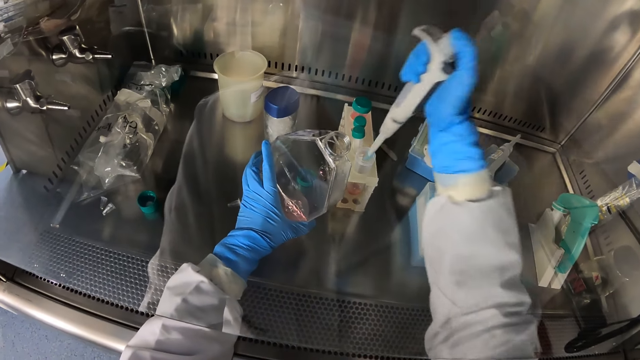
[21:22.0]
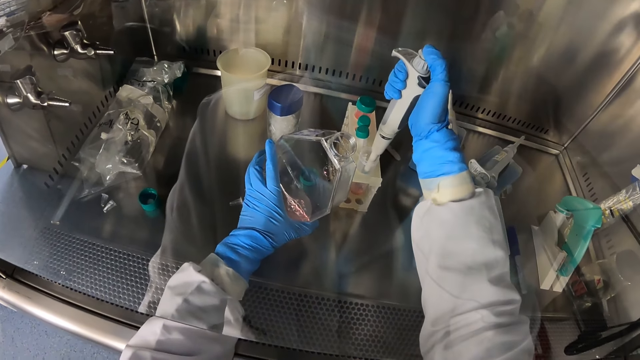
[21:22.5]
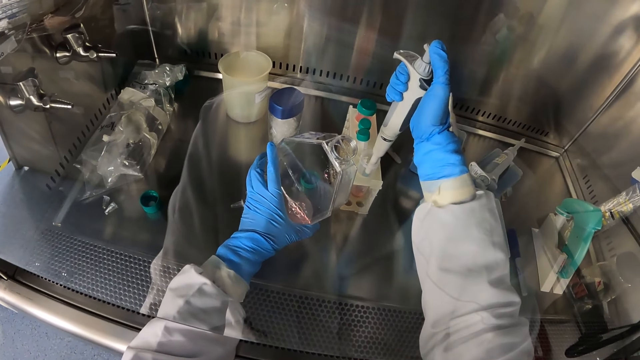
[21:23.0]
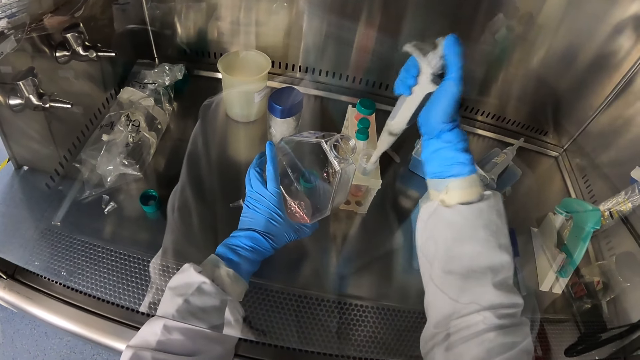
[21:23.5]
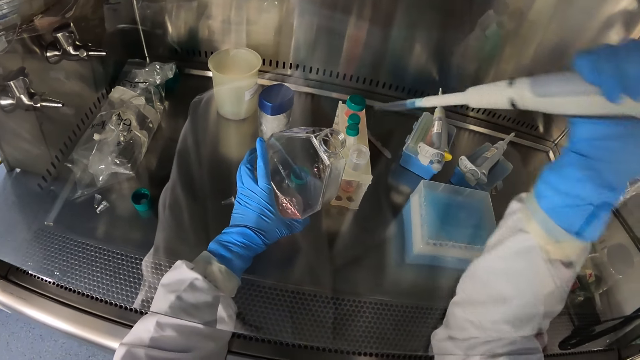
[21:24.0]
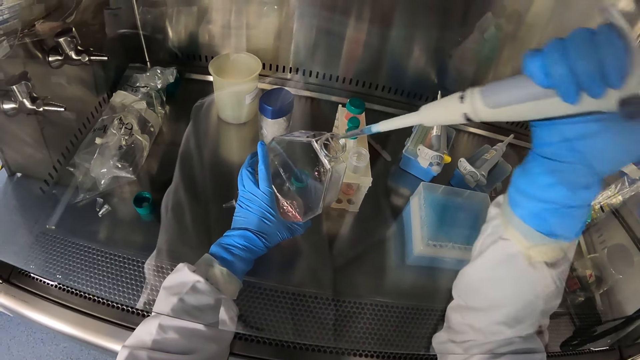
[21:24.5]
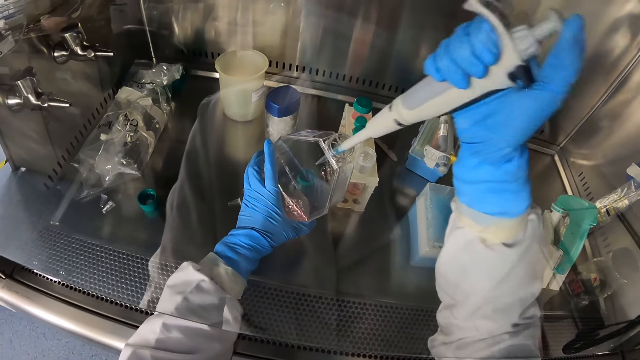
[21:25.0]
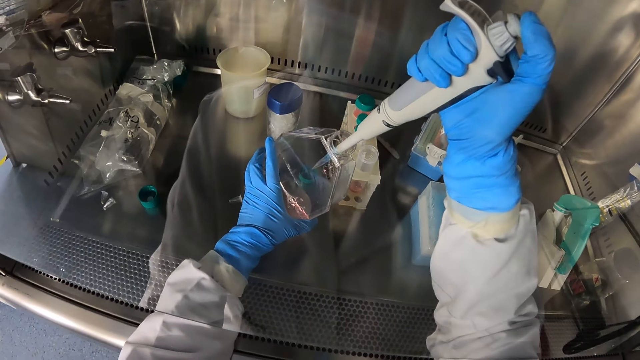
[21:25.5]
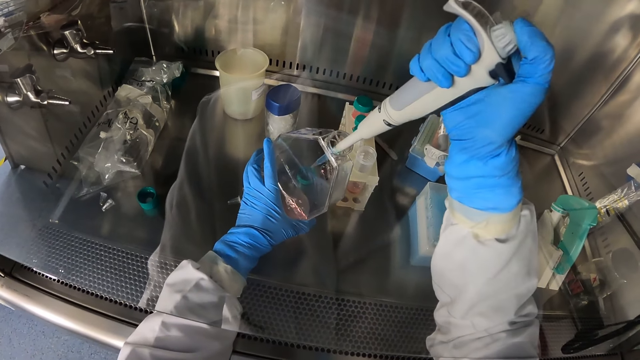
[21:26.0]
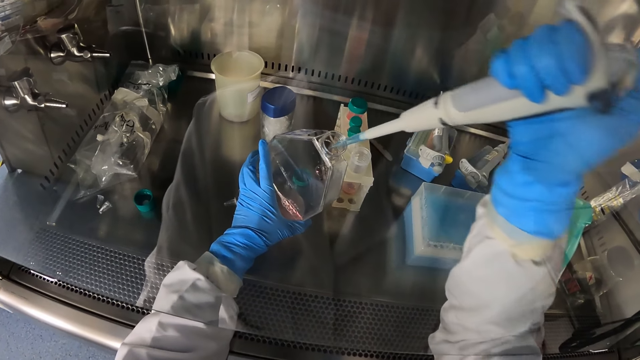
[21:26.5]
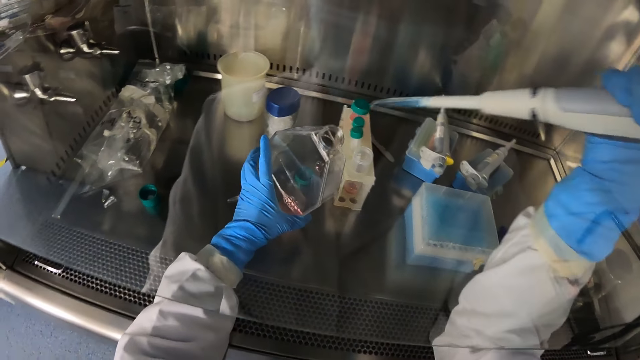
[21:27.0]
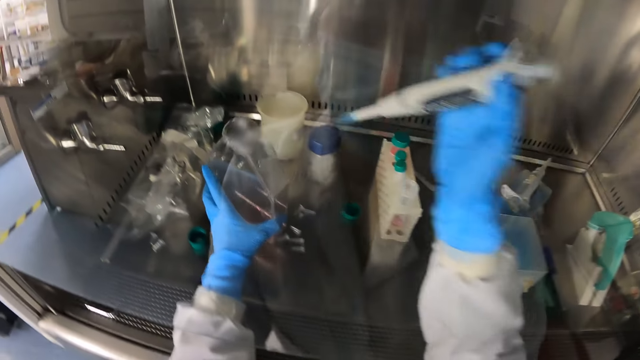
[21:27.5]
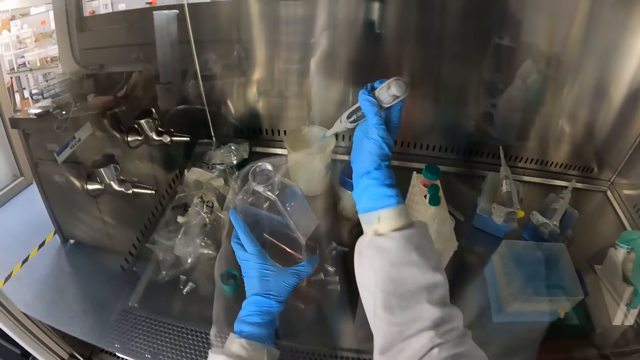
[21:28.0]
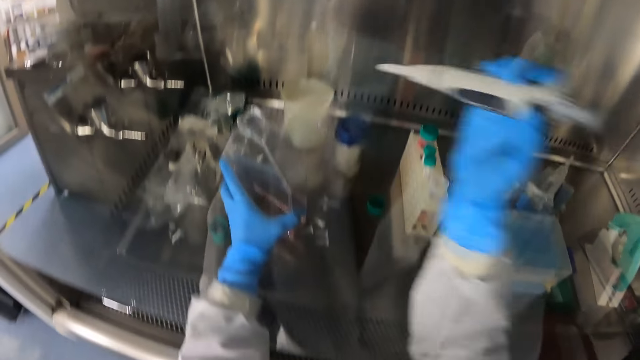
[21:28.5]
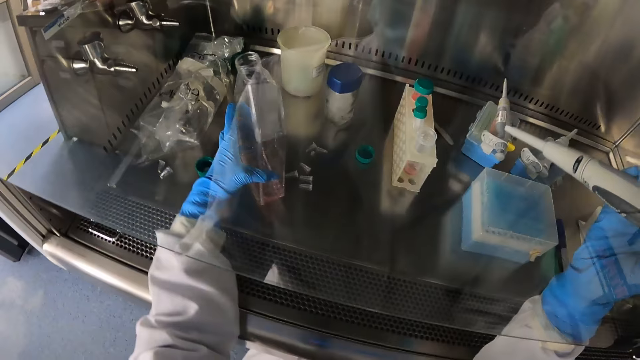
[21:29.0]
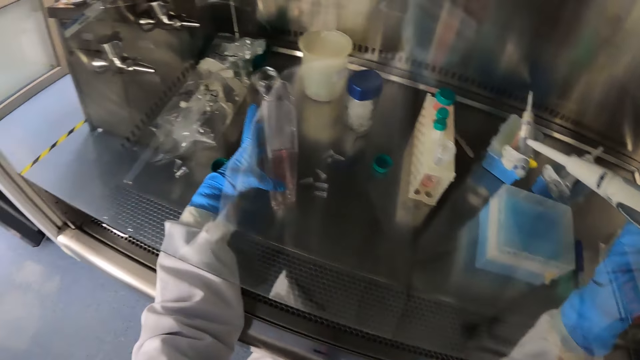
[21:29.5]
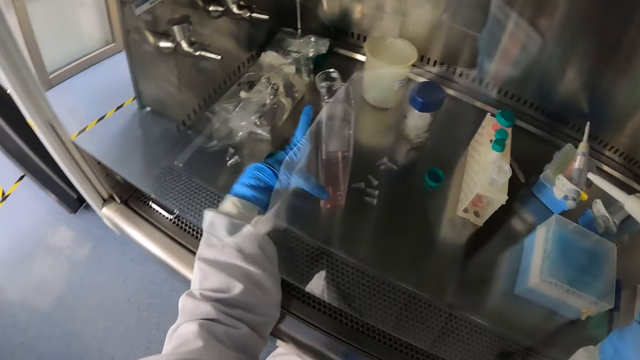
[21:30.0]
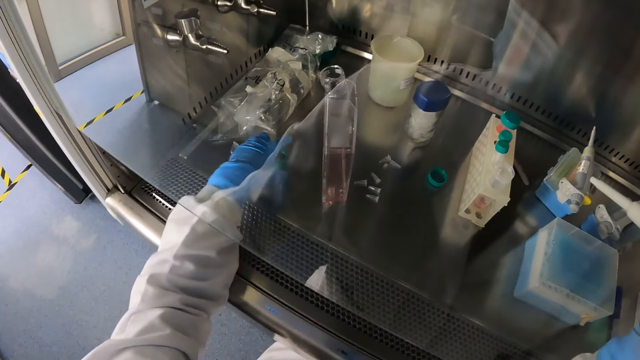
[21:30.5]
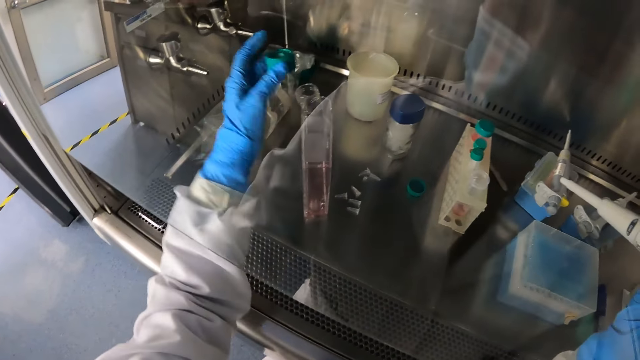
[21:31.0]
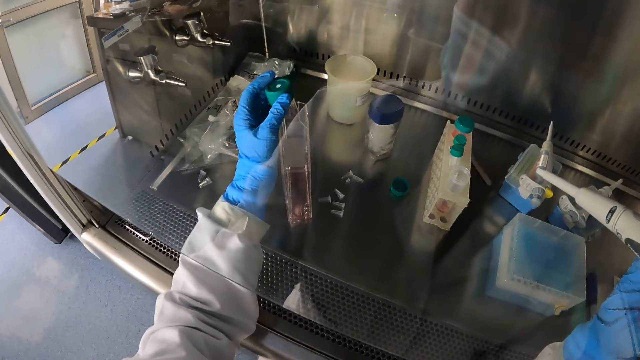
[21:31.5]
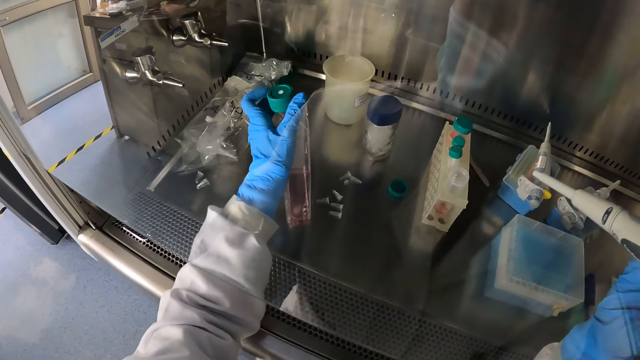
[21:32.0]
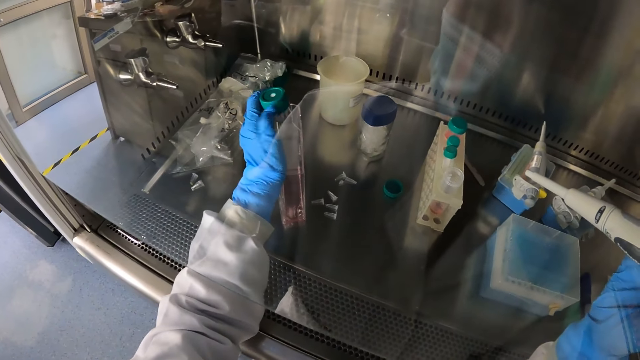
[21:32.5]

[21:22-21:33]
The camera wearer draws in chemical from the test tube in the rack into the pipette in his right hand. He pours the chemical in the pipette into the glass jar. He drops the disposable tip of the pipette into a beaker in the laminar air flow chamber. He directs the pipette towards a container. He drops the glass jar in the laminar air flow chamber. He picks up the lid of the glass jar from the laminar air flow chamber with his left hand. He covers the glass jar with the lid in his left hand.

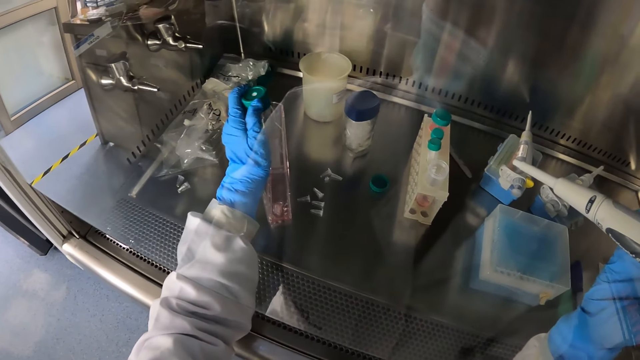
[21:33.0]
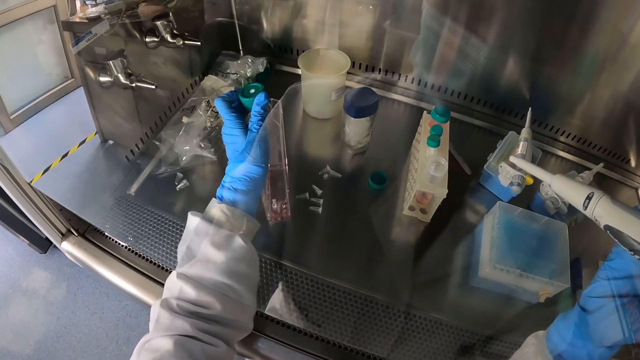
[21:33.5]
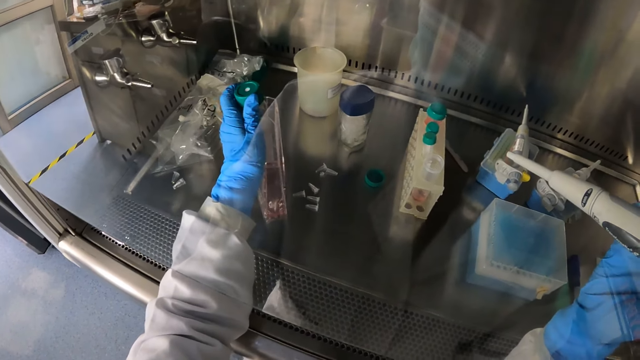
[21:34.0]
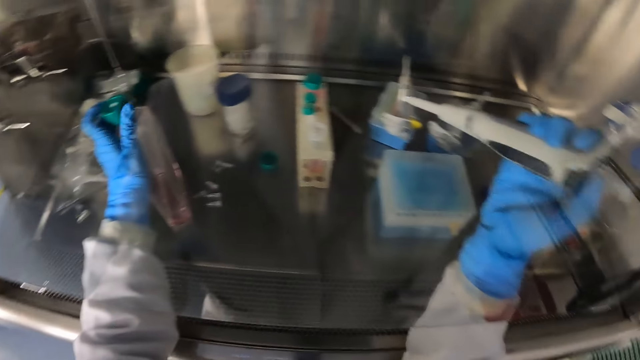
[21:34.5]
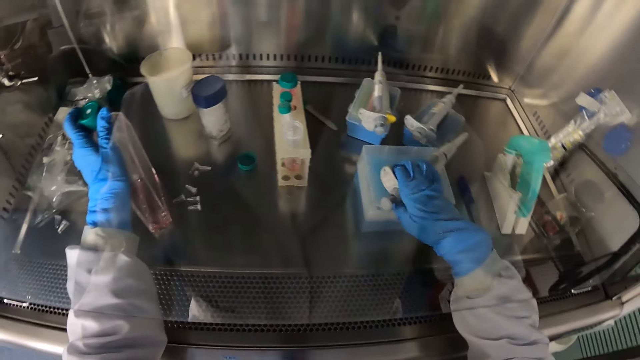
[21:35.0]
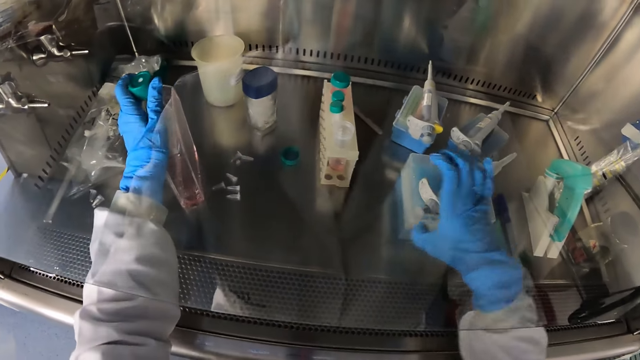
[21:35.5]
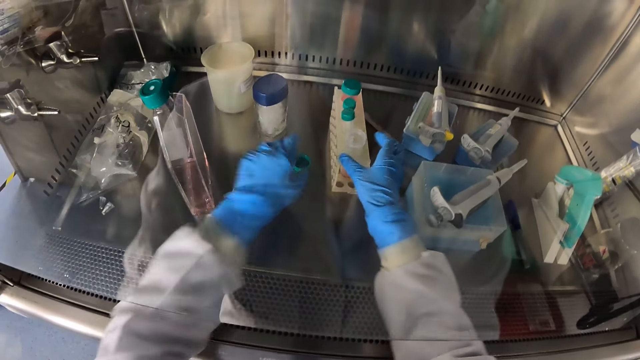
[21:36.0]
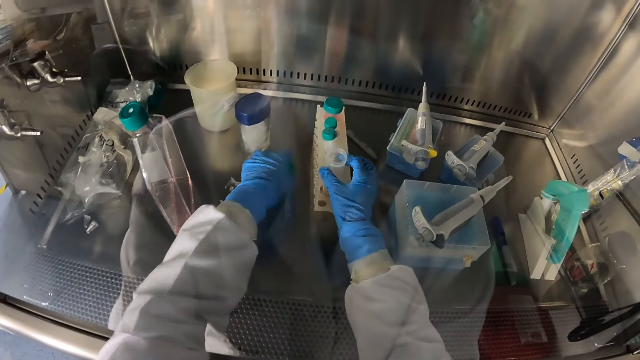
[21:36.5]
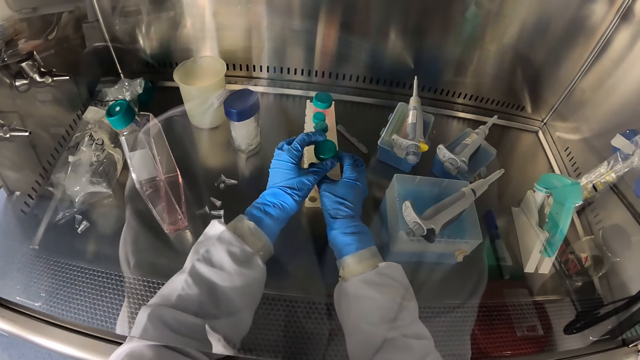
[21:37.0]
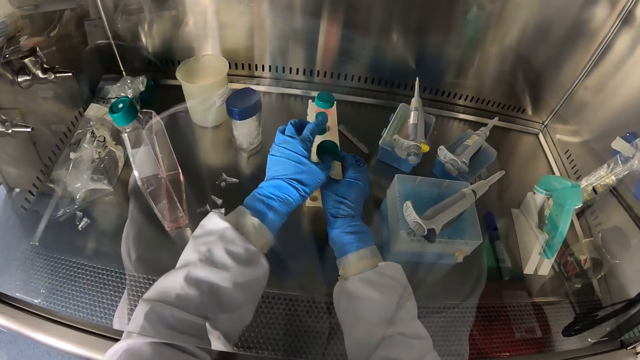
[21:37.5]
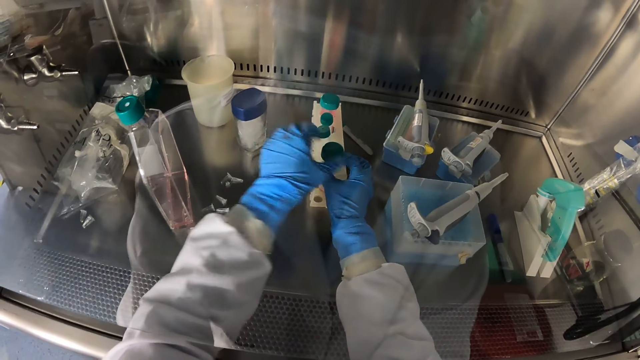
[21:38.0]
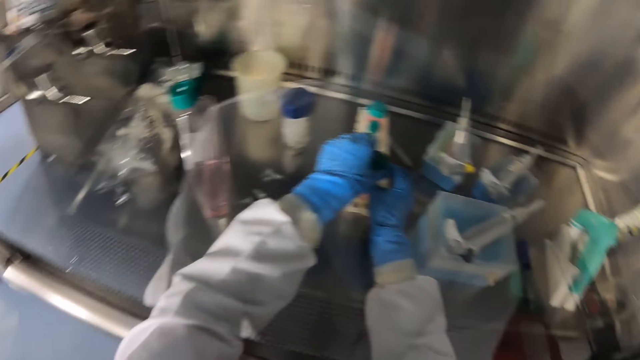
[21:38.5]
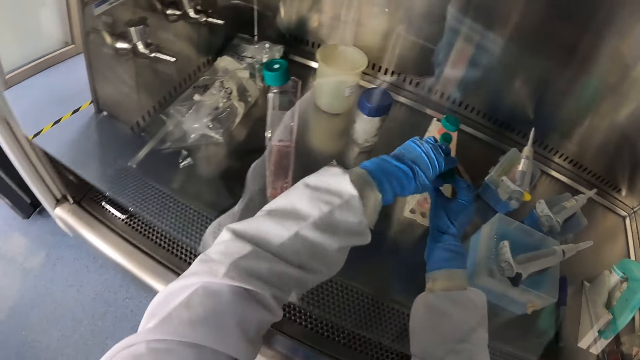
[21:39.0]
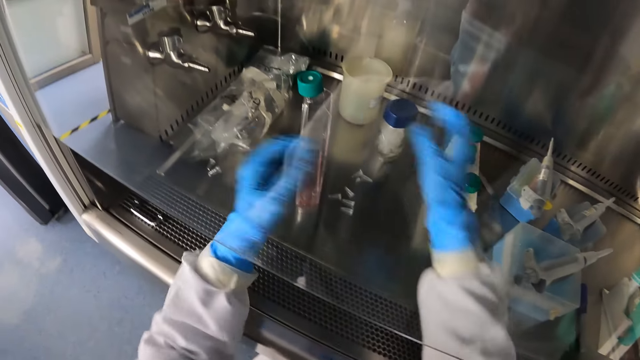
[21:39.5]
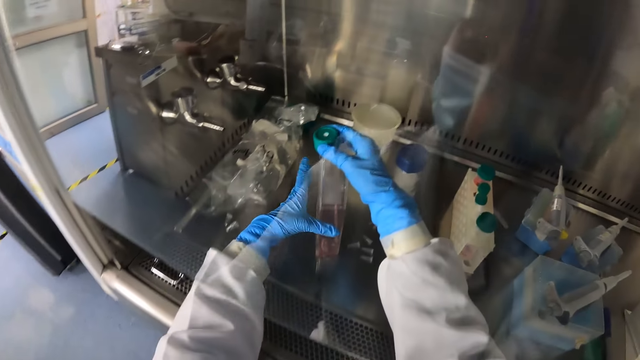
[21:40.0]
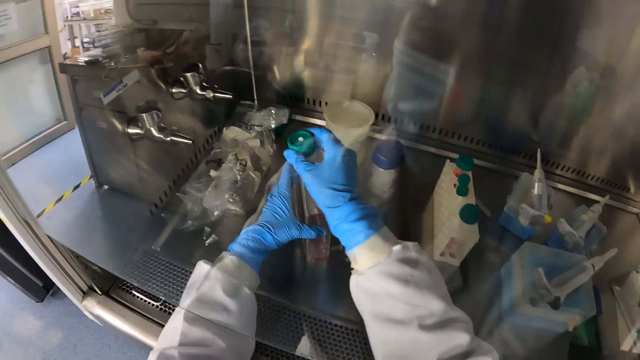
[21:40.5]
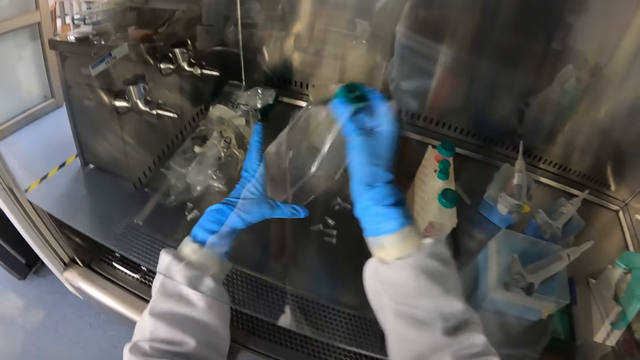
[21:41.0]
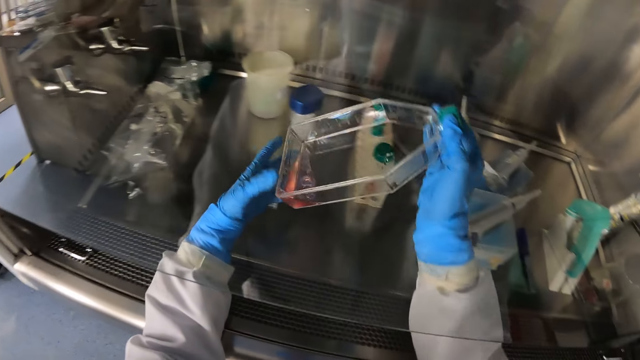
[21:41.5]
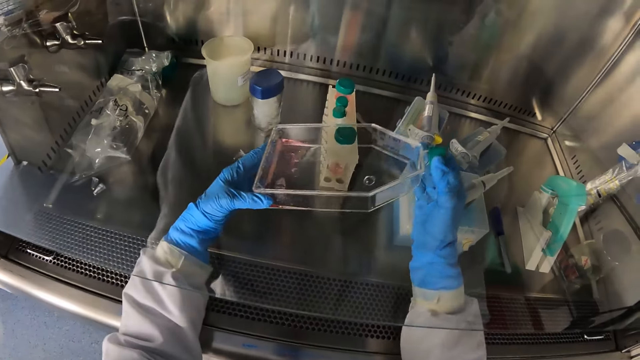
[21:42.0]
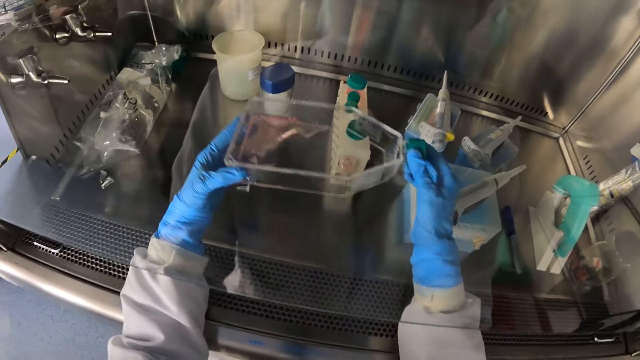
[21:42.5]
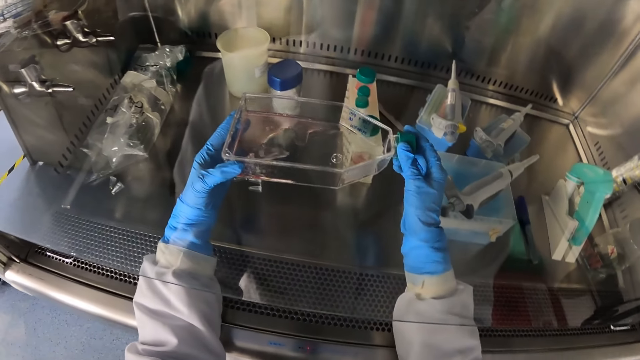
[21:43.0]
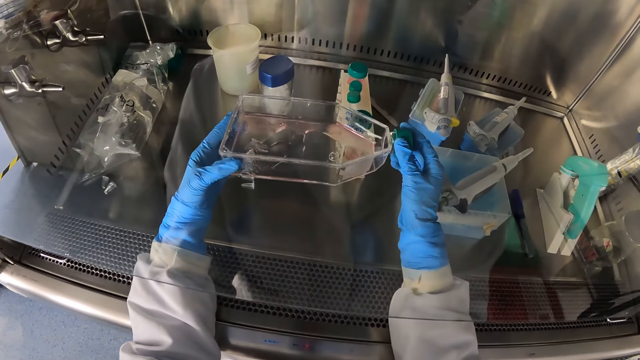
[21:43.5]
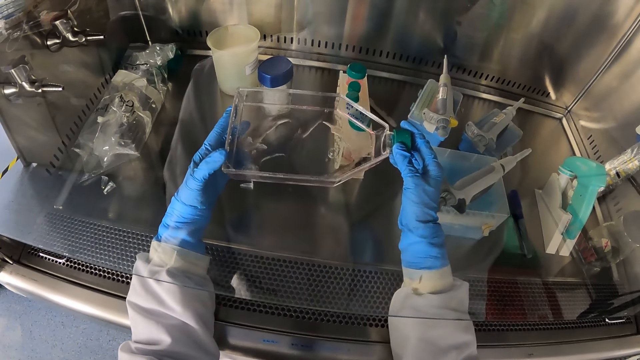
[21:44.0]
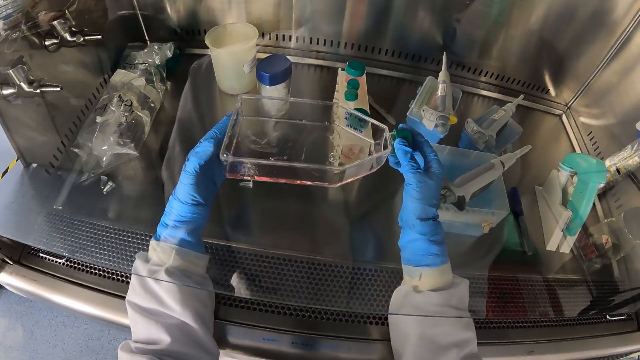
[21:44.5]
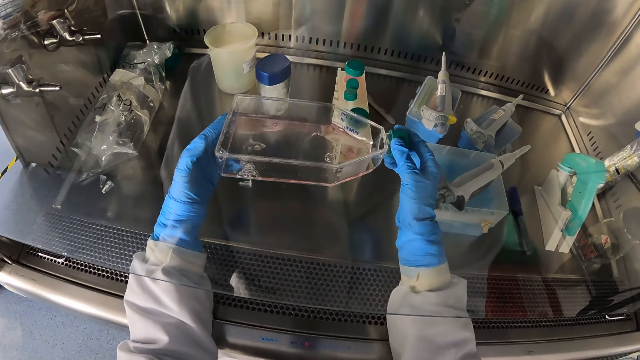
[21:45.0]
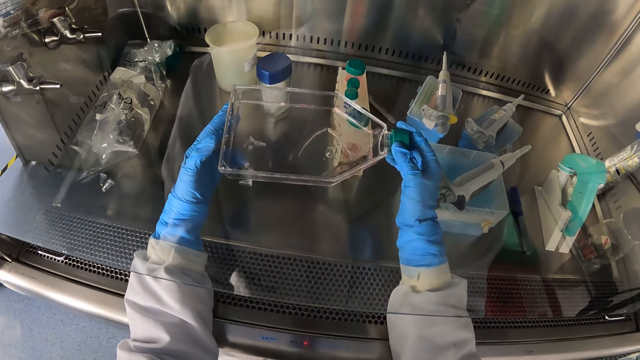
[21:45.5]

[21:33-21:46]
The camera wearer drops the pipette in his right hand on top of the rack of microtubes in the laminar air flow chamber. He picks up the lid of the test tube from the laminar air flow chamber with his left hand. He covers the test tube in the rack of test tubes with the lid in his left hand. He tightens the lid of the glass jar with his right hand. He picks up the glass jar in the laminar air flow chamber with his right hand. He shakes the glass jar with his hands. He slants the bottle.
